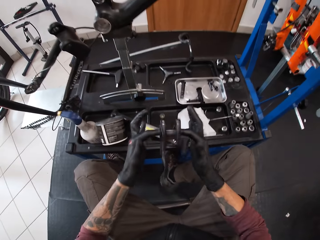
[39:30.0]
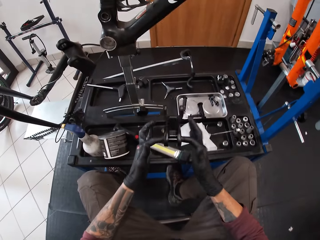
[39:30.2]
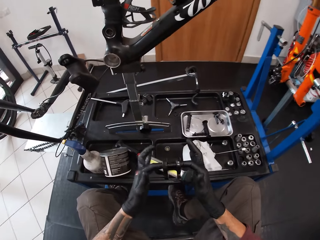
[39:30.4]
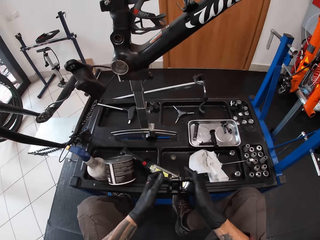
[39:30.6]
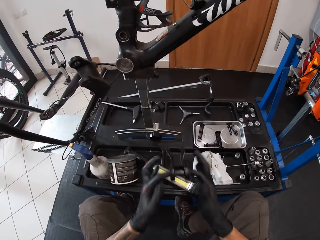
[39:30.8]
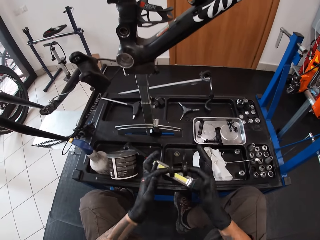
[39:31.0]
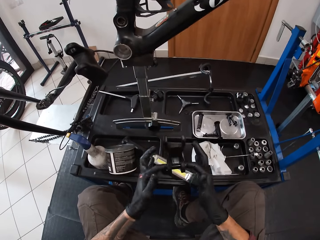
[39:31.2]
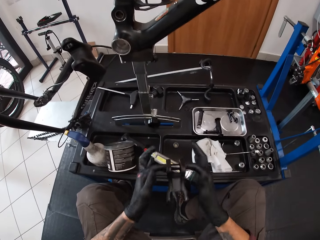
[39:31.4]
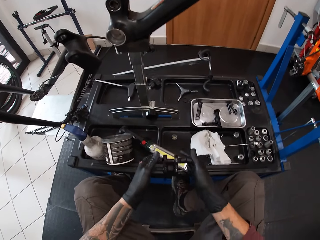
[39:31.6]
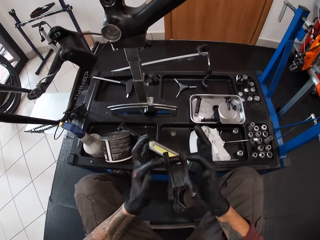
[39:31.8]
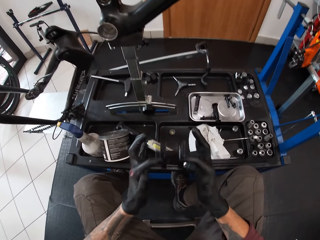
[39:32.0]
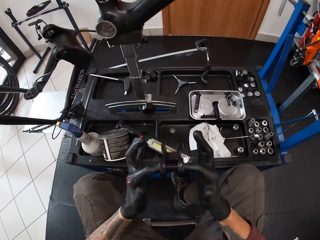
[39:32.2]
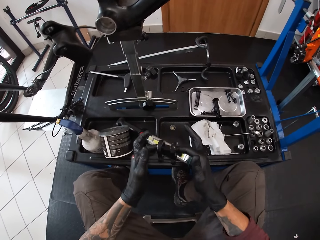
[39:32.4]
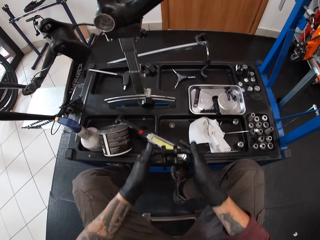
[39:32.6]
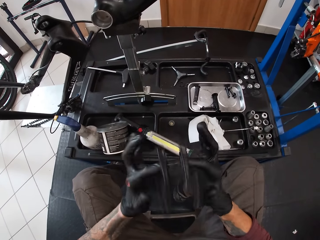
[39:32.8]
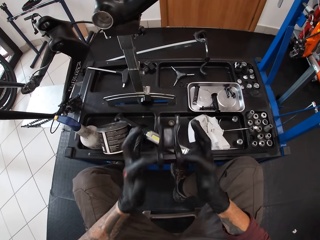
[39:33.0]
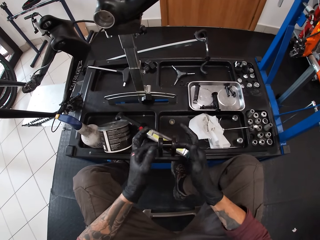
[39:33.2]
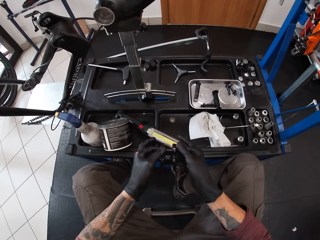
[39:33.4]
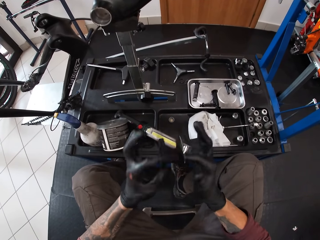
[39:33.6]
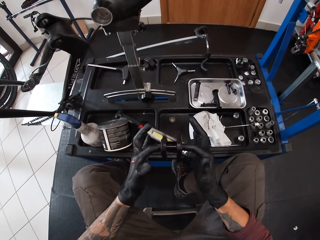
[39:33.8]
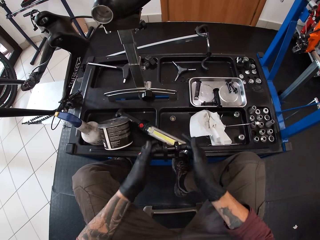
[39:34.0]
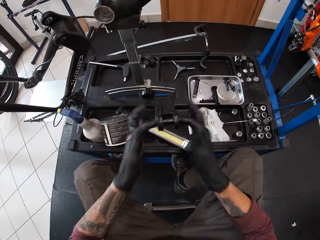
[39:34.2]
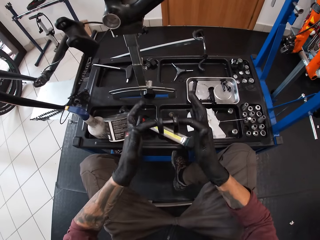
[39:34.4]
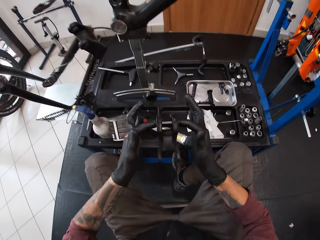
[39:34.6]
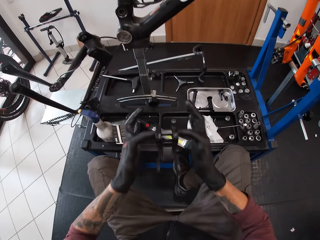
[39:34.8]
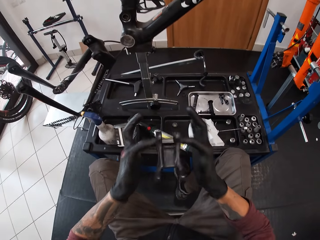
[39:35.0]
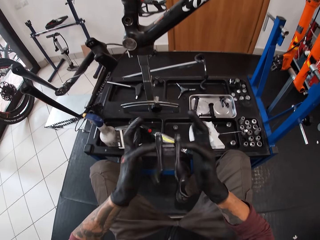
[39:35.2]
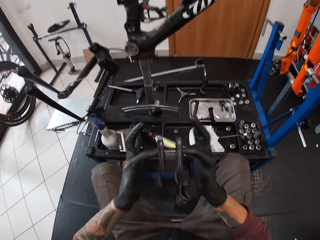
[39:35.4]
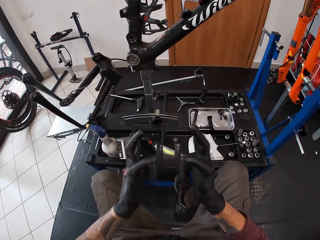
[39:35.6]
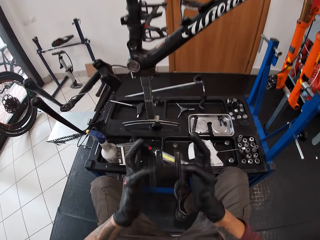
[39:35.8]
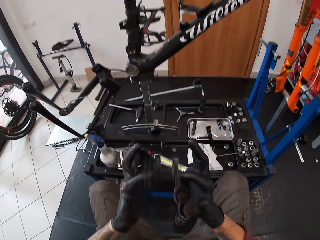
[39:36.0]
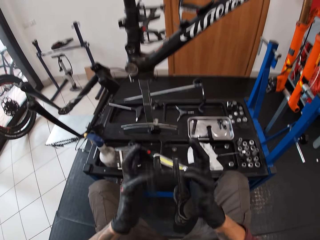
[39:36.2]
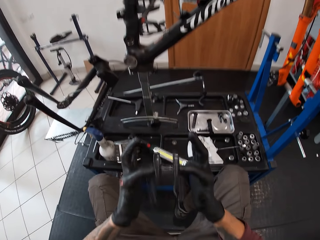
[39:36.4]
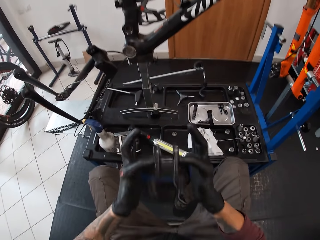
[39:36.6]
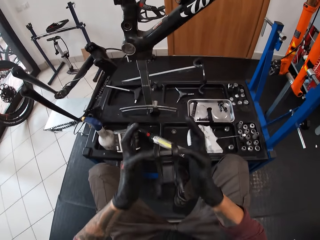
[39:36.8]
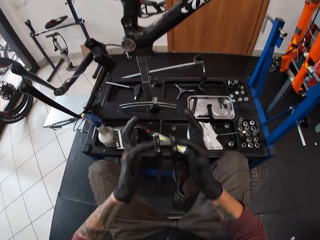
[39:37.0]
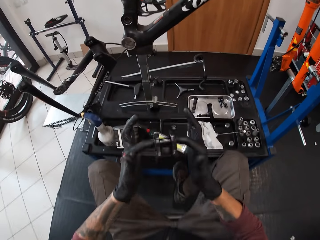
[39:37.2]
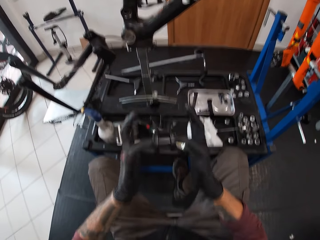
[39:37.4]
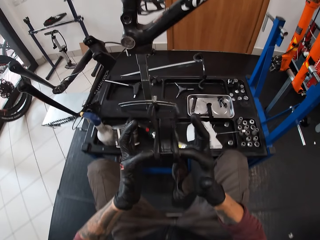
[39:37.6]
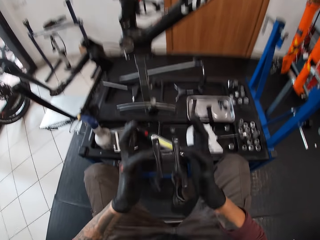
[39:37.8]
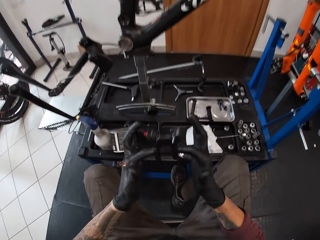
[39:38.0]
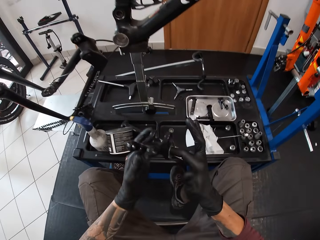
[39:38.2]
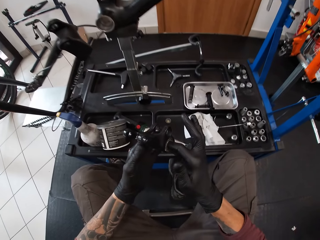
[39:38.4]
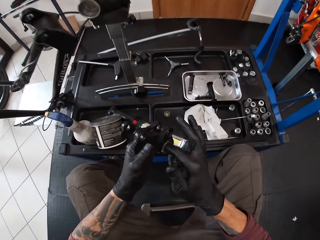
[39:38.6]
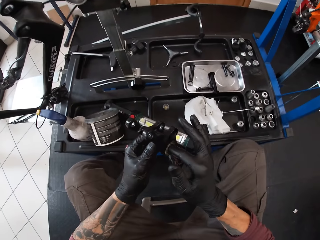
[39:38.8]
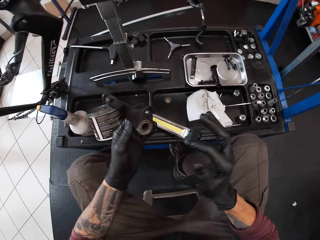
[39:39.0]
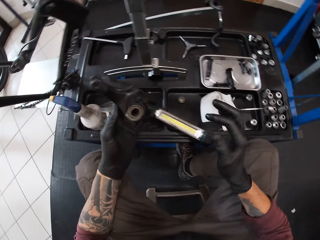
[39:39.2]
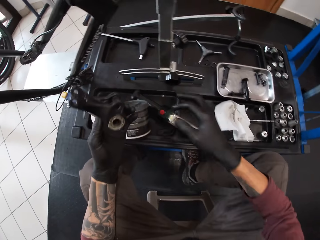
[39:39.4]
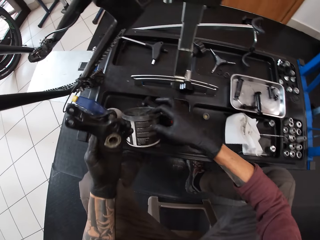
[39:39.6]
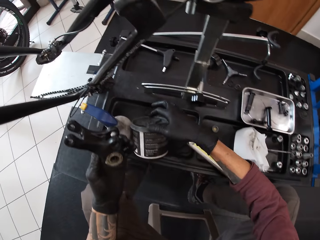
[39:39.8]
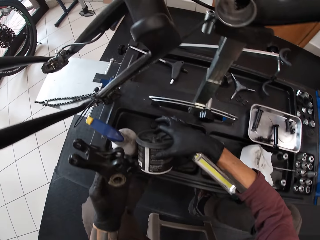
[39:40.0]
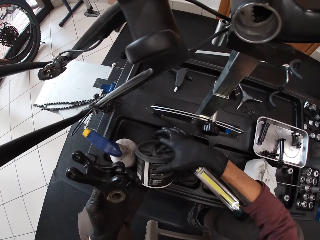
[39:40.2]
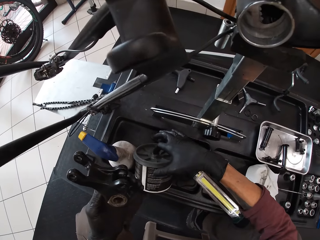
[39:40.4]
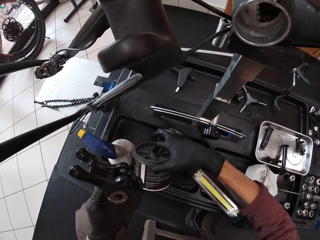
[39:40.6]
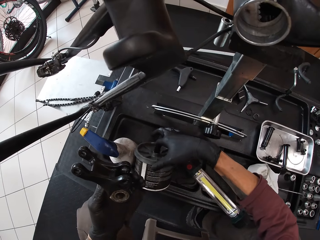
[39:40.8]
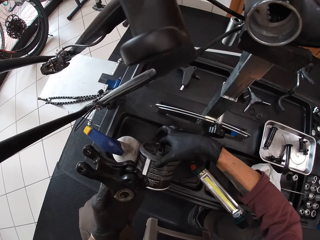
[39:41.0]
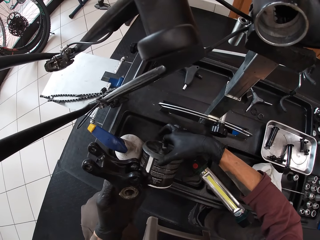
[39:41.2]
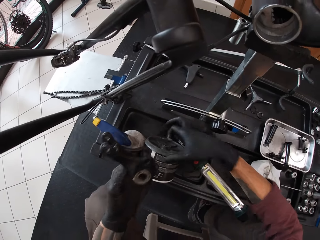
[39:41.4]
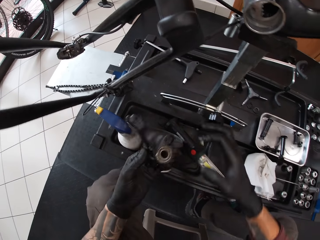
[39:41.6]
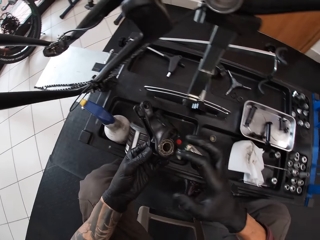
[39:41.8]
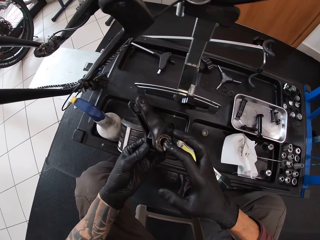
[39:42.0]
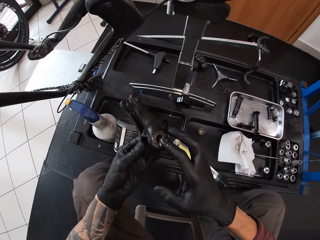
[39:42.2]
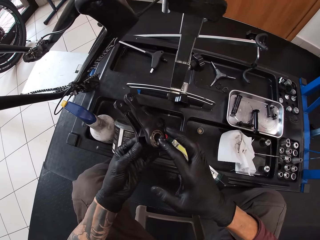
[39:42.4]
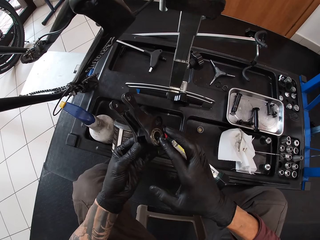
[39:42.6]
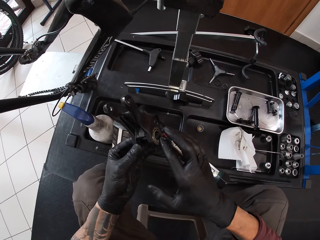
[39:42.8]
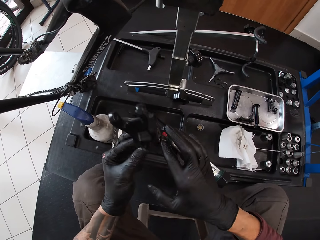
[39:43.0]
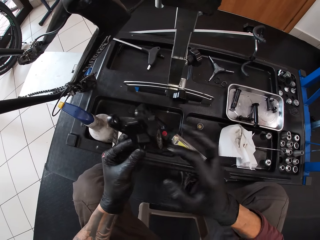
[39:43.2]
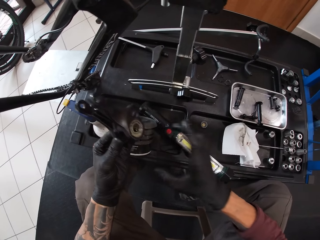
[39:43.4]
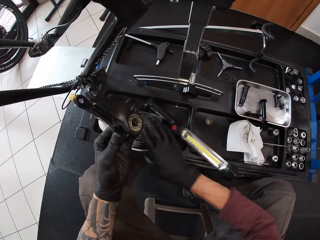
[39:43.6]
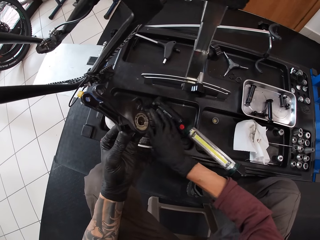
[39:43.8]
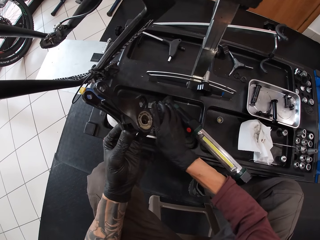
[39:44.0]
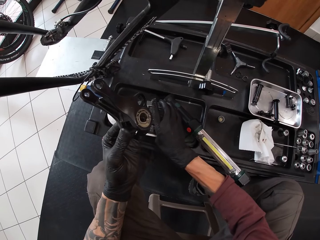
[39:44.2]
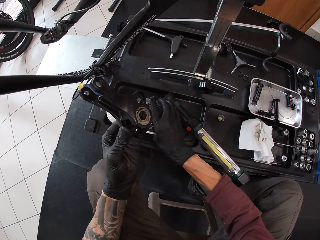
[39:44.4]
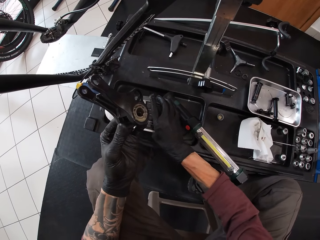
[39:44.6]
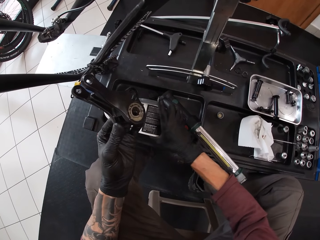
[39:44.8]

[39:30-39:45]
The camera wearer spins the bicycle pedal with both hands. He scoops grease from the can on the table with his right hand, with his finger. He applies grease to the bicycle pedal with his right hand.

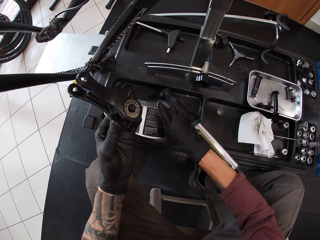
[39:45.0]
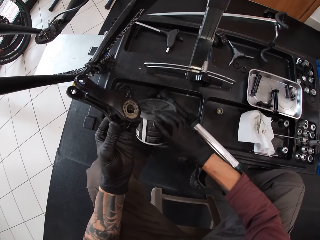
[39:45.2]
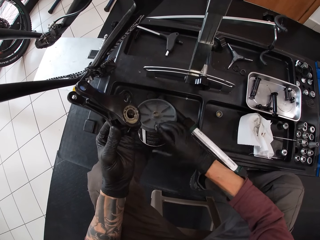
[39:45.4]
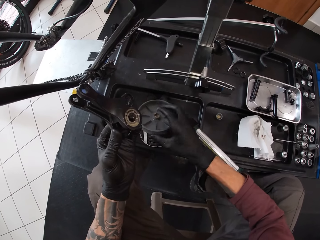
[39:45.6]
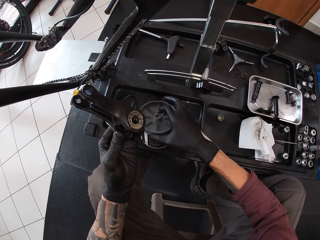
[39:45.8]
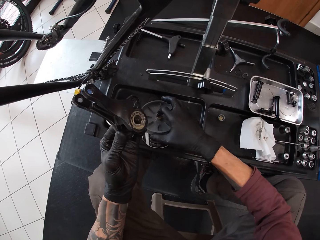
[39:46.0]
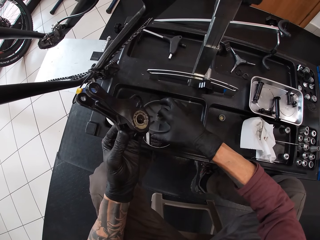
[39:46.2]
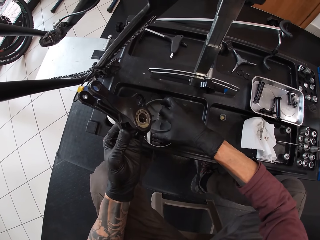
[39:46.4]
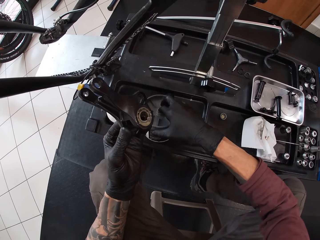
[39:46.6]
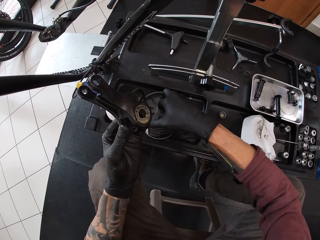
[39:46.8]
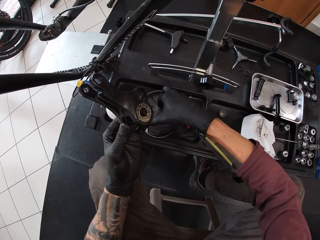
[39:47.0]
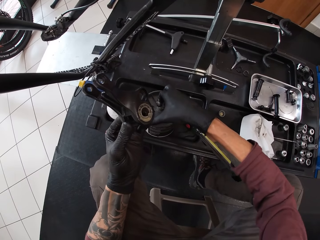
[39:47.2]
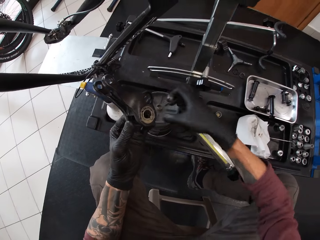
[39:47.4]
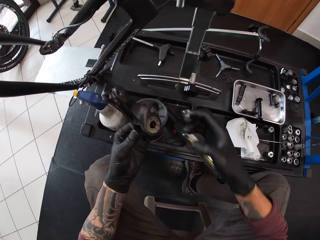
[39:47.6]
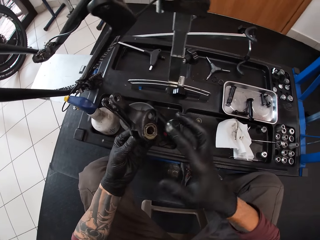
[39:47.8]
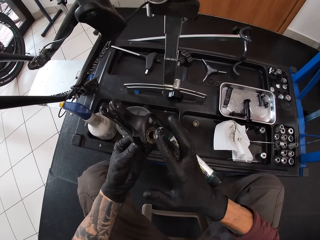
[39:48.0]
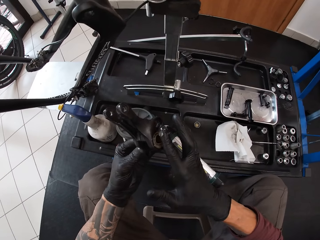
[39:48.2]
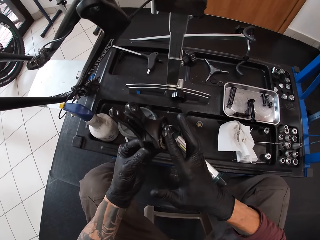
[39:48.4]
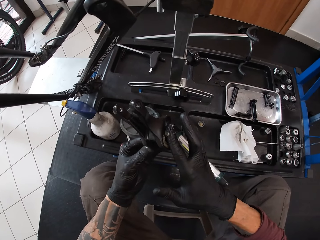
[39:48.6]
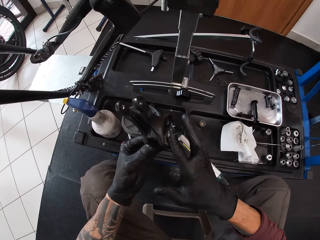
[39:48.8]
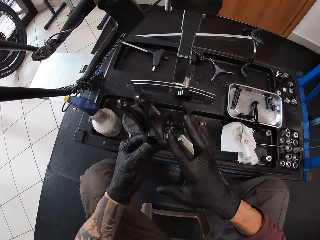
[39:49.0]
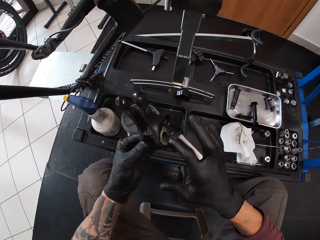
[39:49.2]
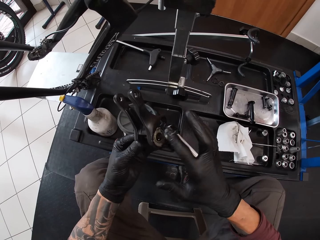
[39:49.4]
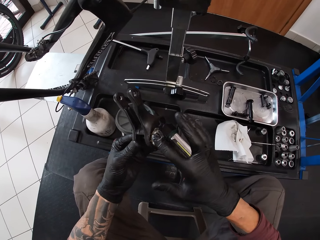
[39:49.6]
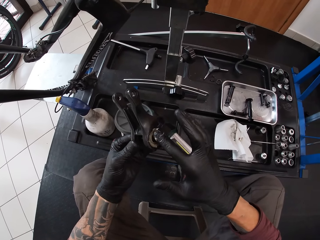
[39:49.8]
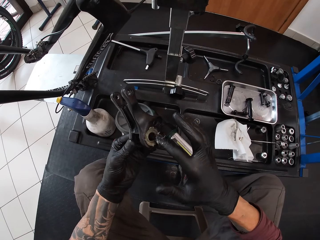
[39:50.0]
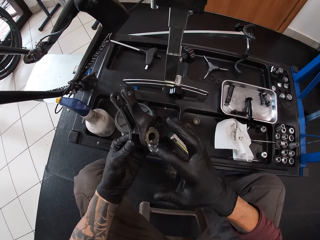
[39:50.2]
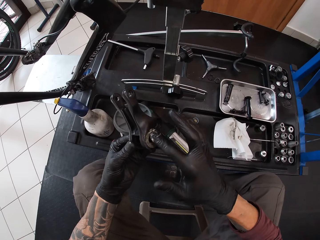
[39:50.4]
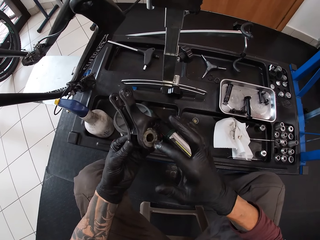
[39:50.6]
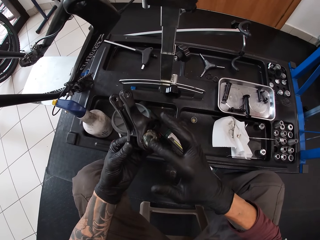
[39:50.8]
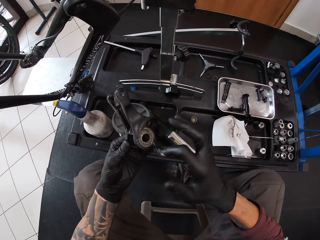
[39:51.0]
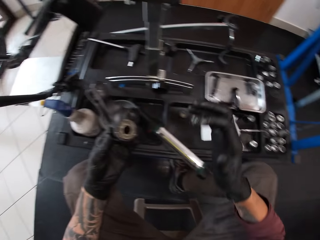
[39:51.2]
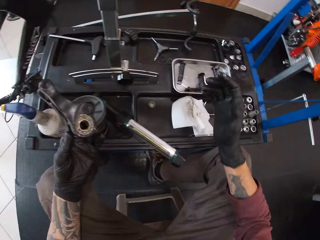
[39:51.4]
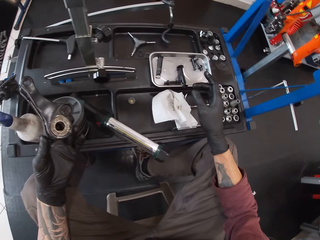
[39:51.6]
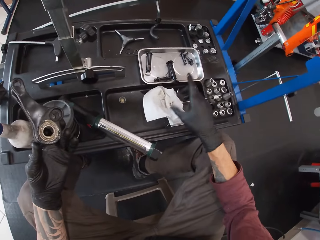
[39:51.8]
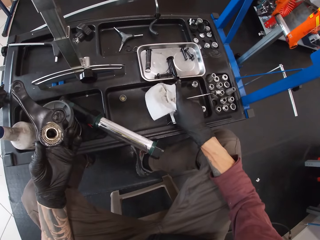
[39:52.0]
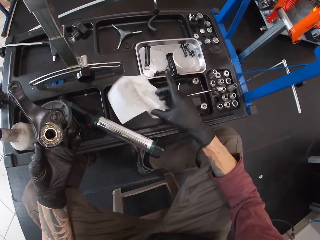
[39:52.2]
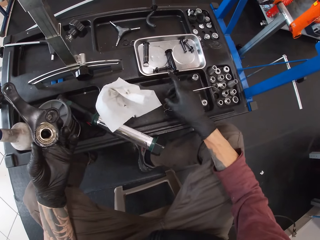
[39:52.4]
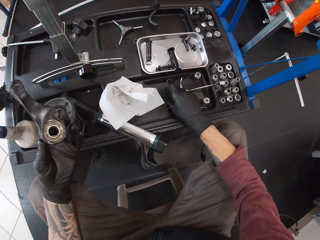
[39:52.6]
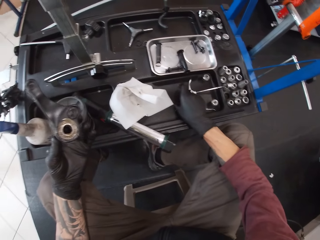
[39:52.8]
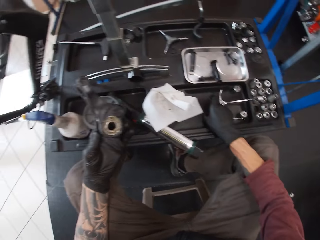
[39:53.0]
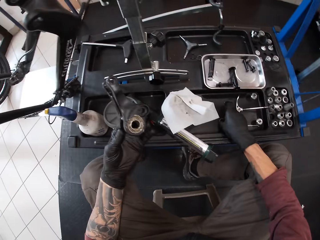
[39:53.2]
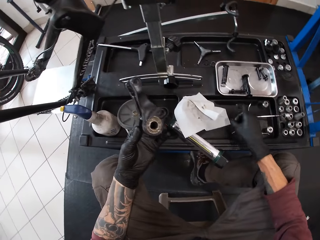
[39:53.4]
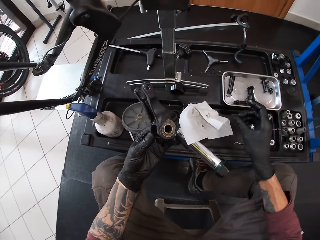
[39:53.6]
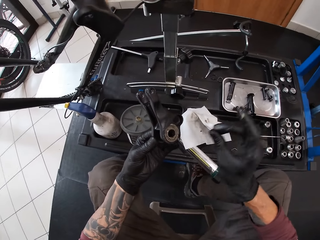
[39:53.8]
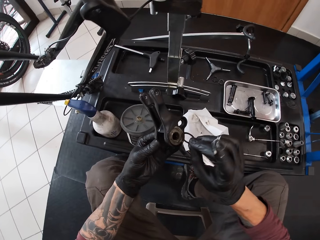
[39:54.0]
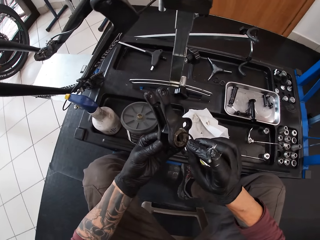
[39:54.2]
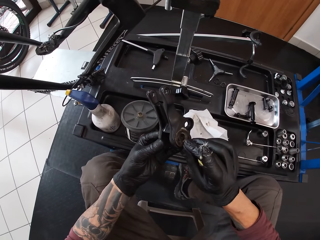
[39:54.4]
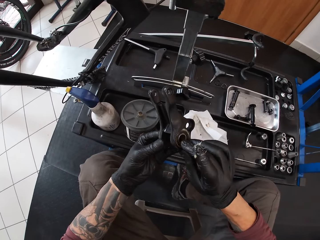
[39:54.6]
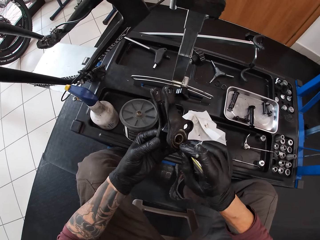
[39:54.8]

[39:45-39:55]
The camera wearer takes the container. He scoops grease from the can on the table with his right hand. He applies grease to the bicycle pedal with his right hand. He picks up a tissue from the table with his right hand. He places the tissue on the table with his right hand. He picks up the ring on the table with his right hand. He places the ring on the bicycle pedal with his right hand.
